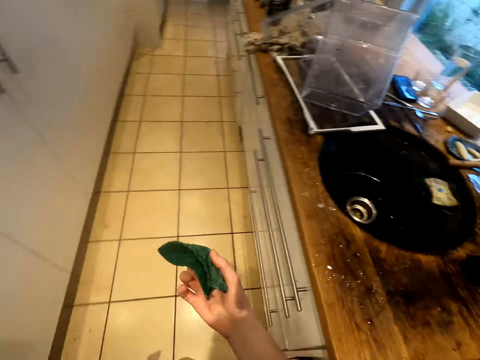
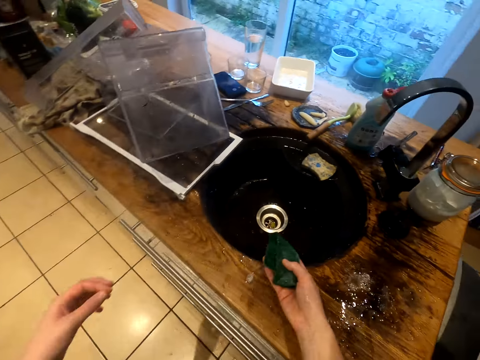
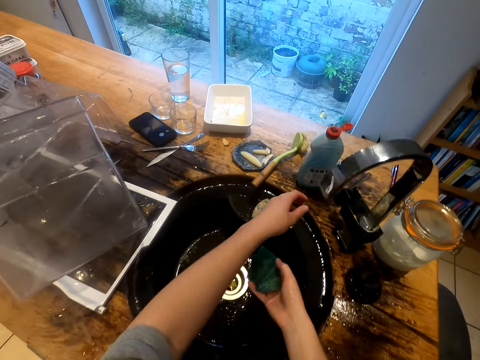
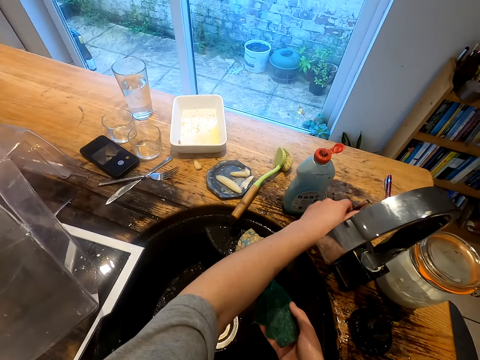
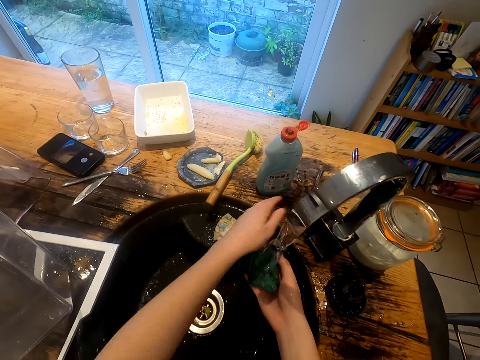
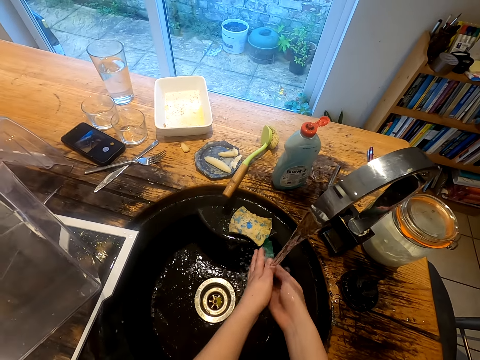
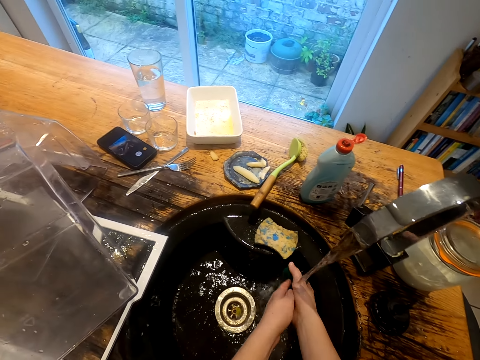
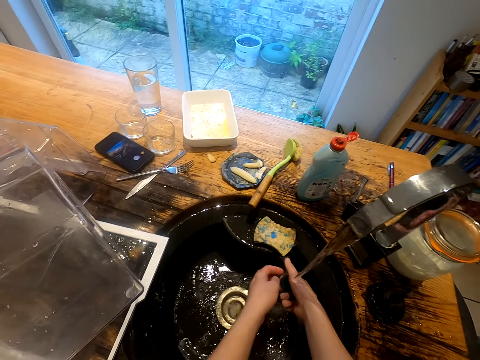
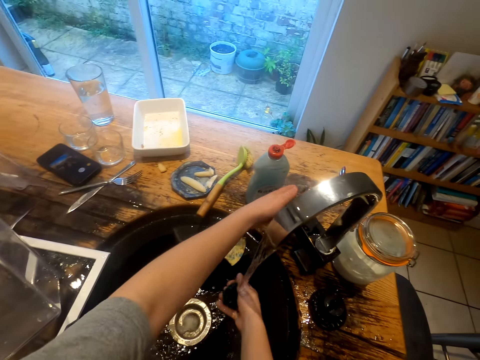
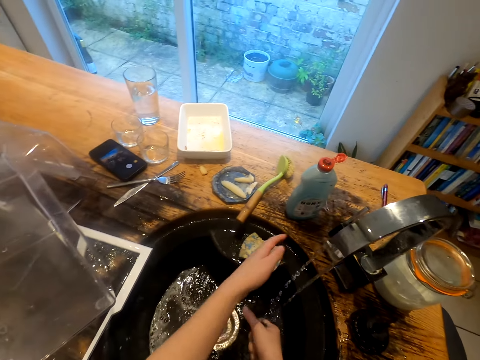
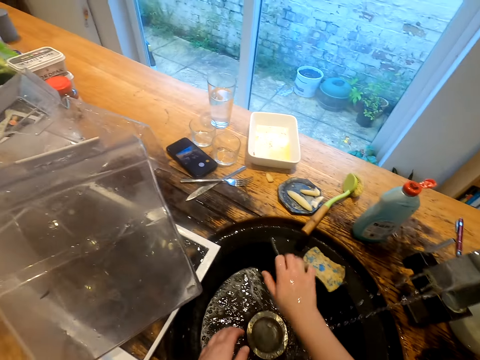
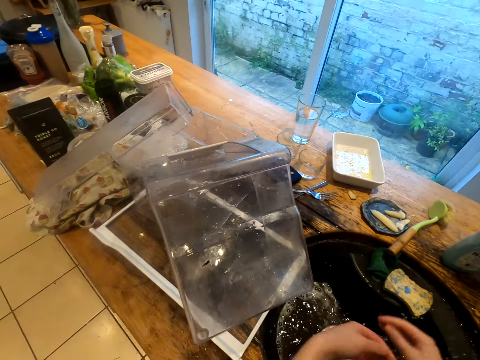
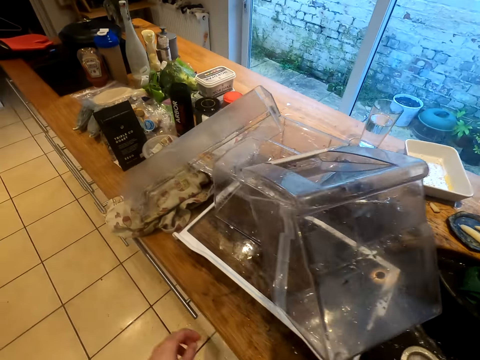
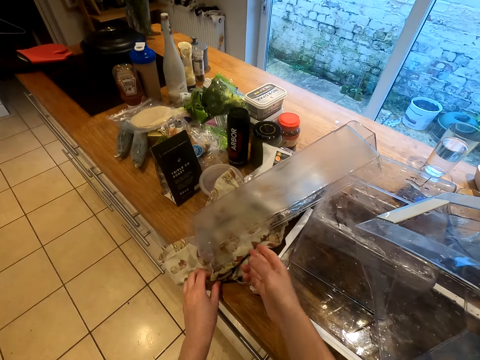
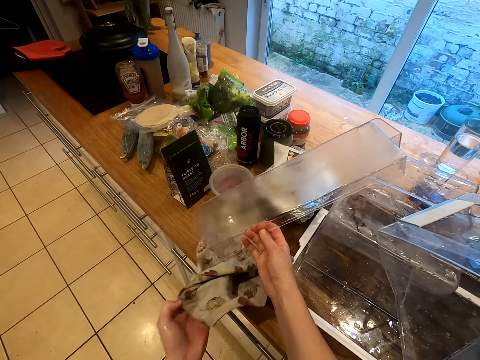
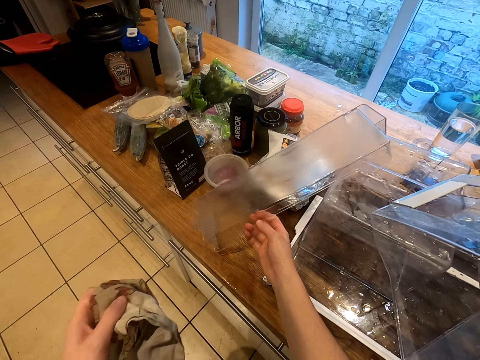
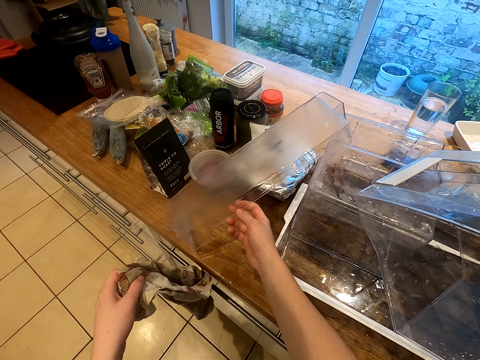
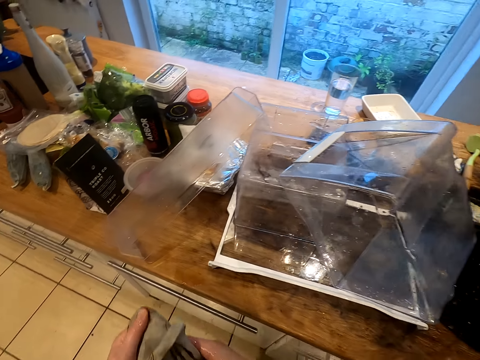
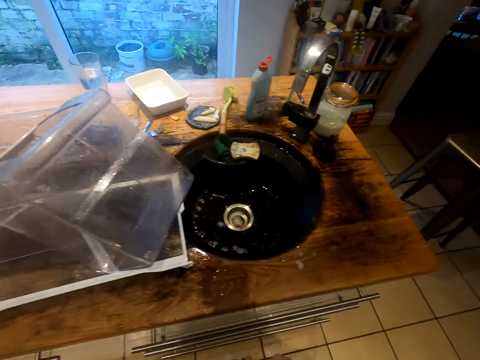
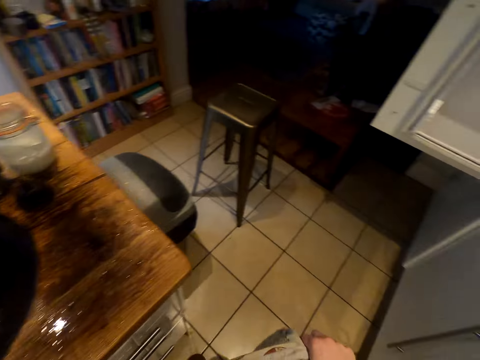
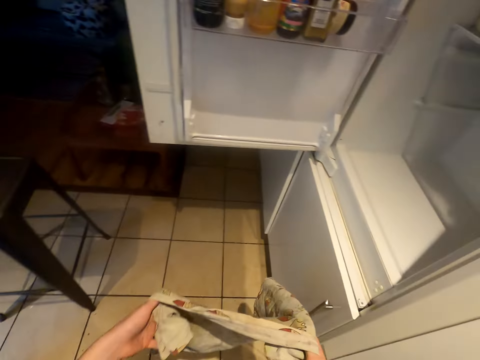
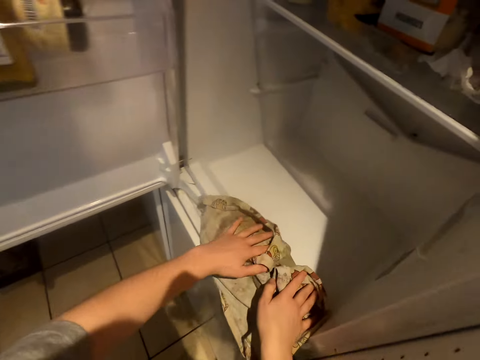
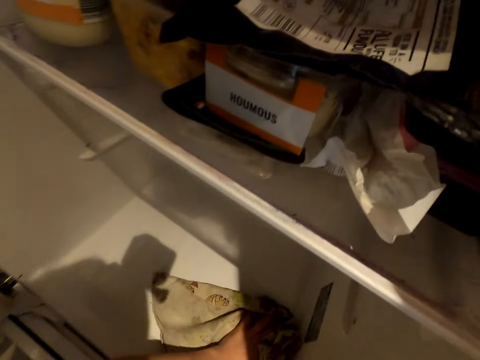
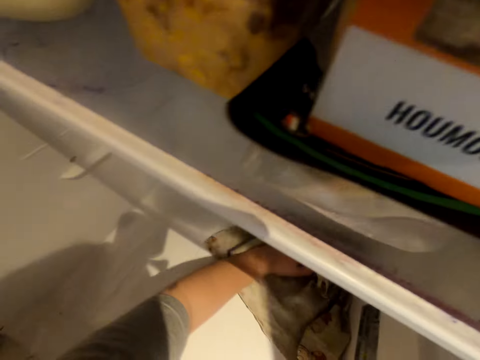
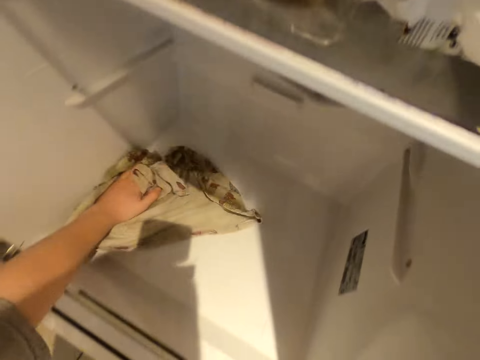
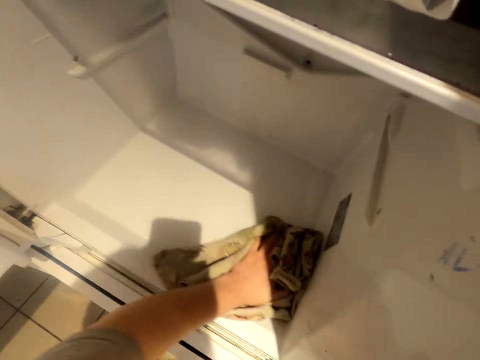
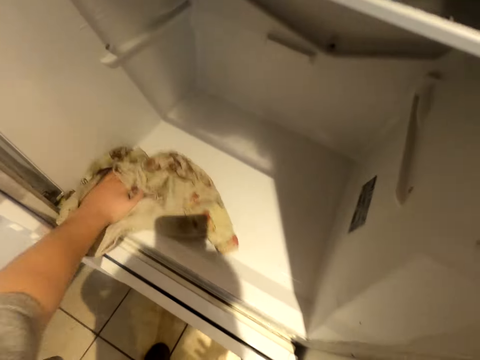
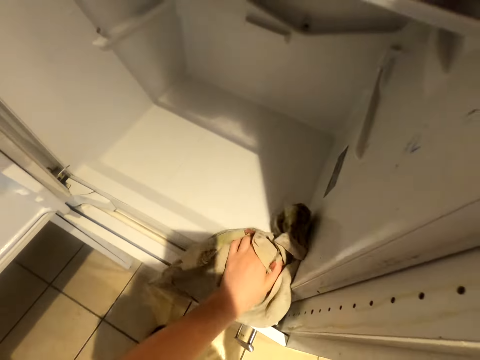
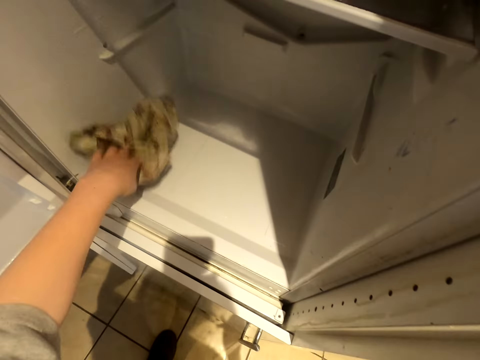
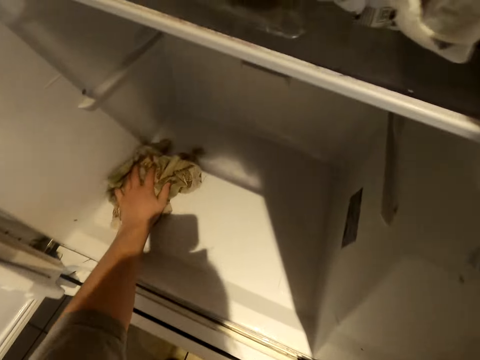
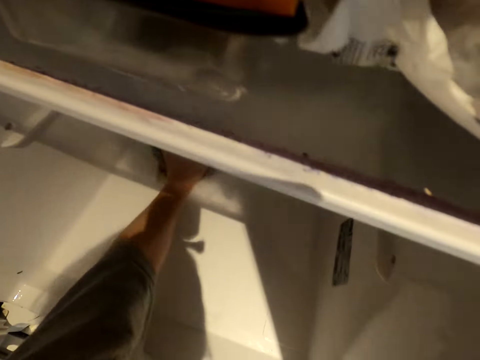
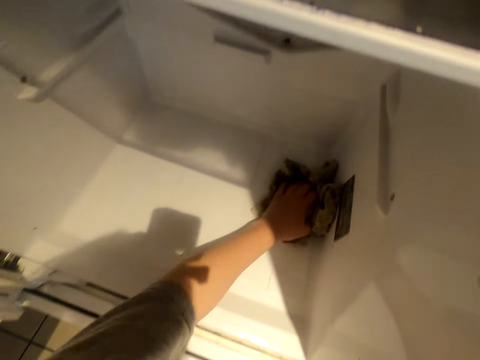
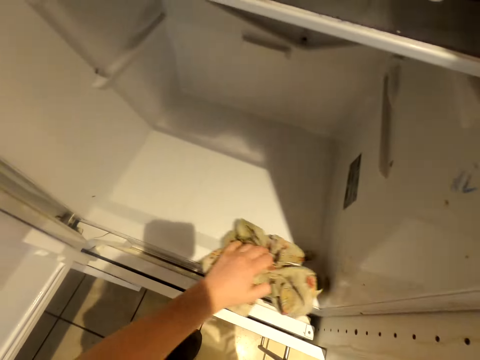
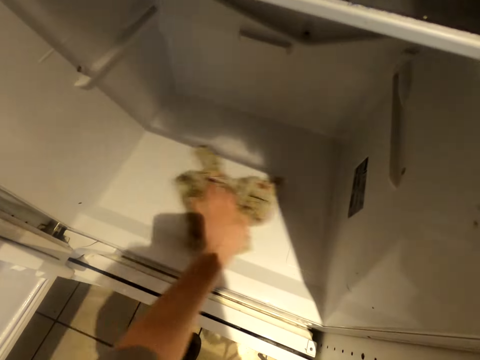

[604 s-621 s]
The camera wearer turns on the water tap. They rinse the sponge. They turn off the water tap. They put the sponge aside. They take a kitchen towel. They dry the fridge with the kitchen towel.

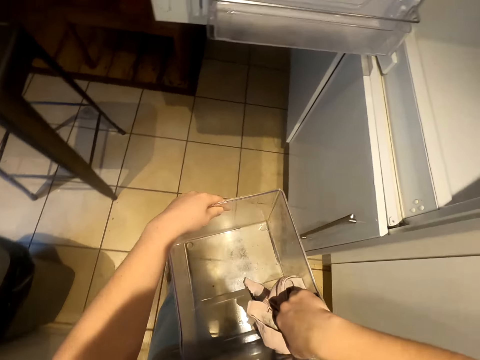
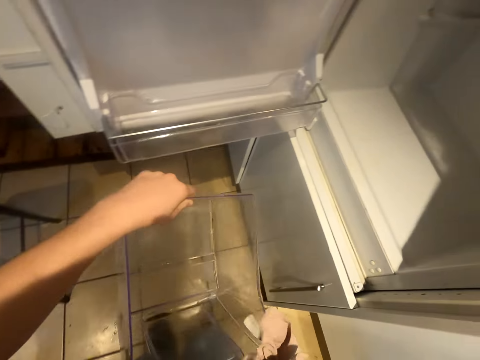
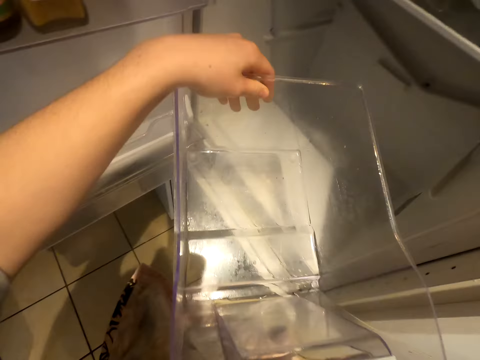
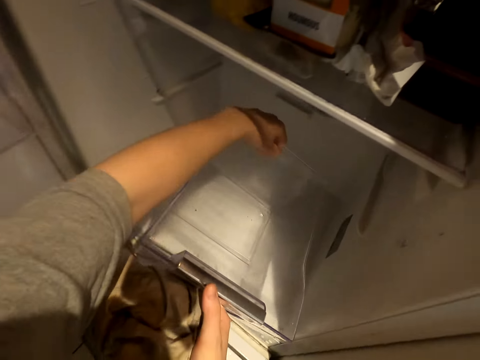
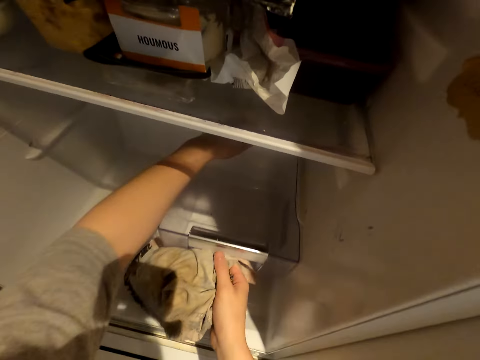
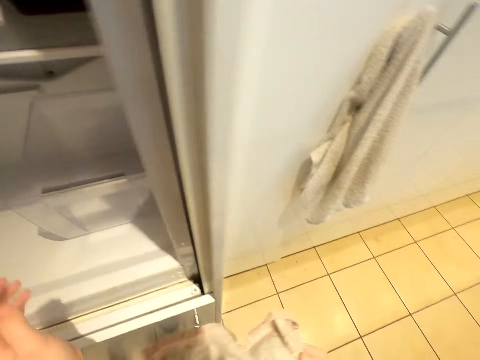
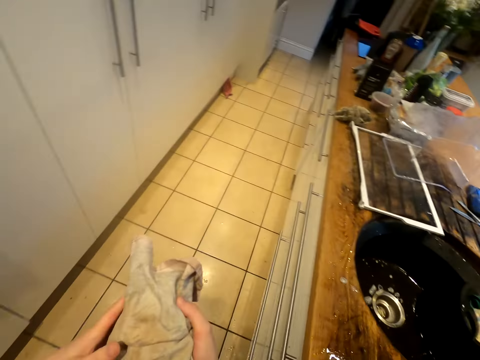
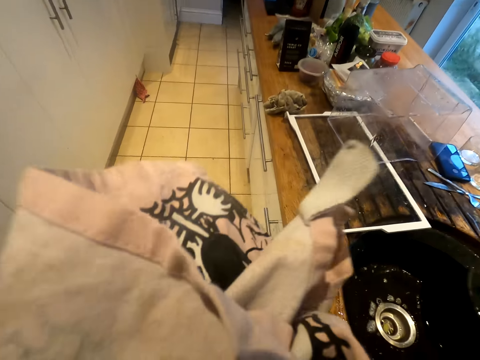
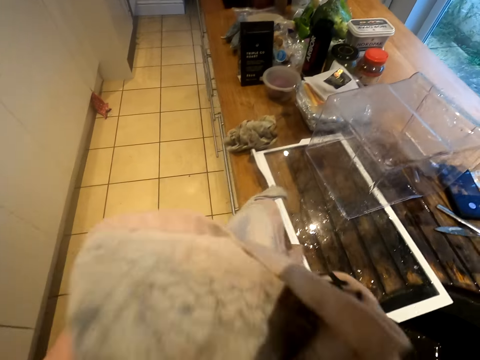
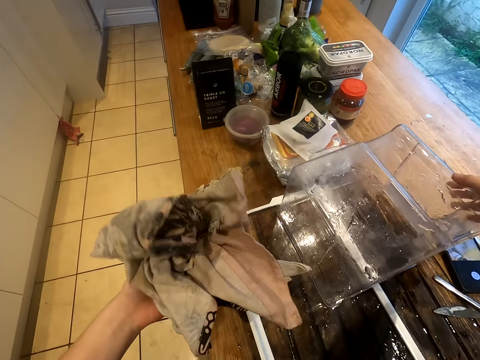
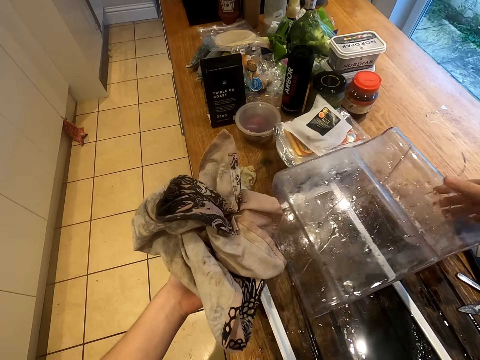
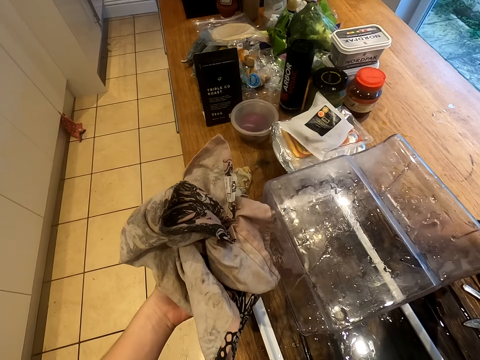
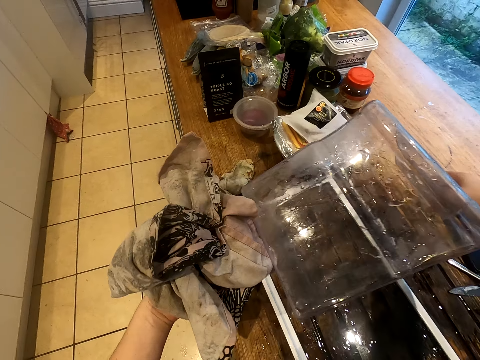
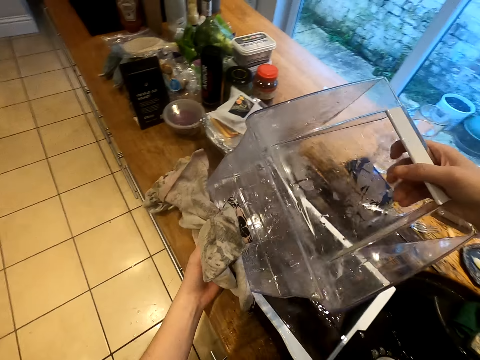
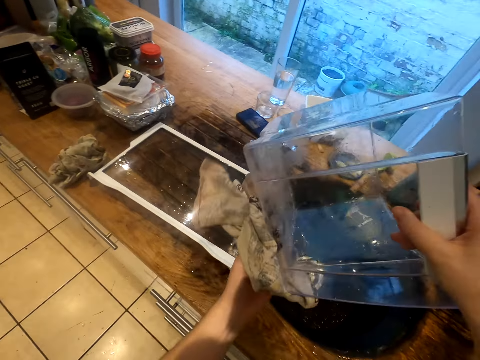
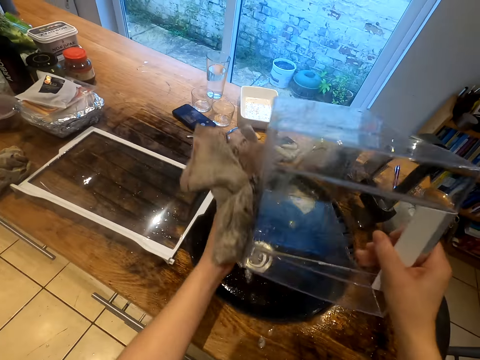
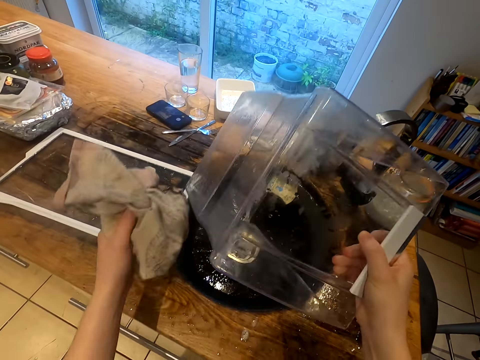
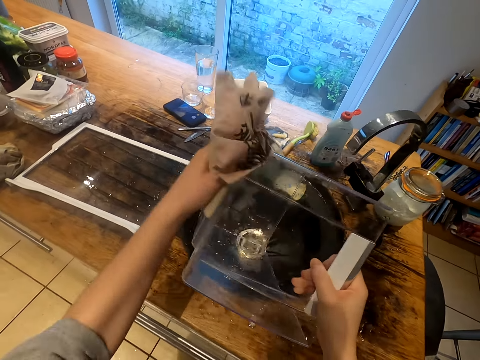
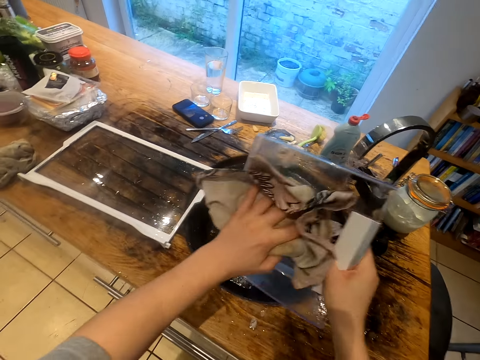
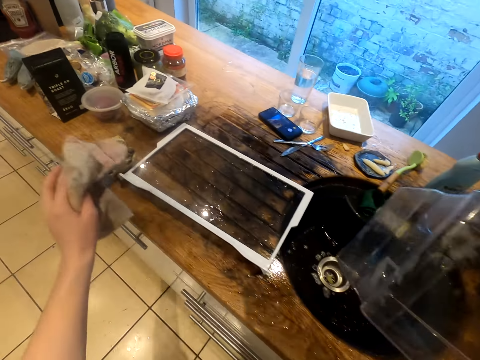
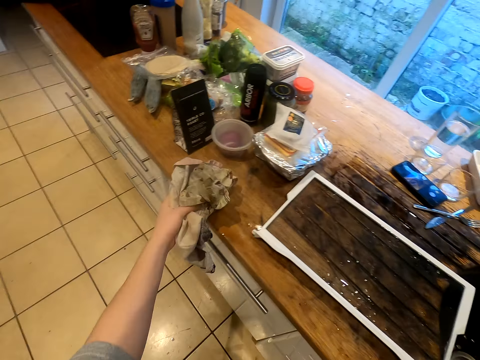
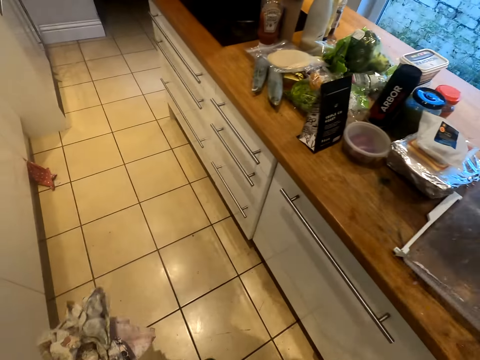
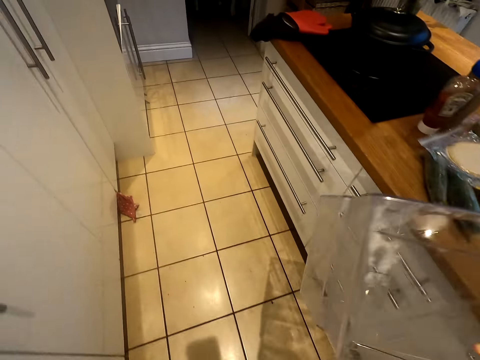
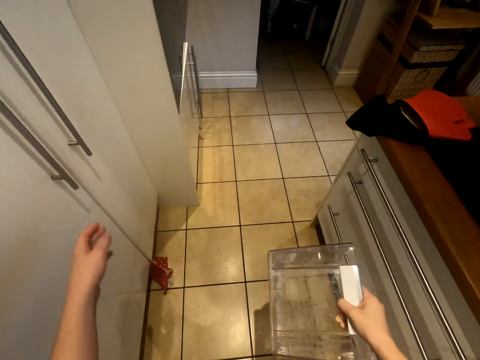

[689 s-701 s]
The camera wearer puts the crisper drawer in the fridge. They take the crisper drawer. They dry off the crisper drawer with a towel. They take the kitchen towels and walk towards the kitchen wall unit.
